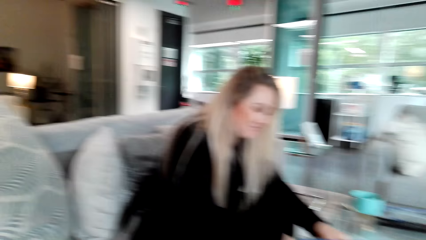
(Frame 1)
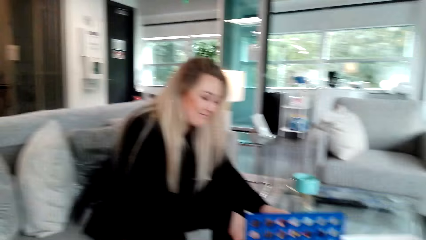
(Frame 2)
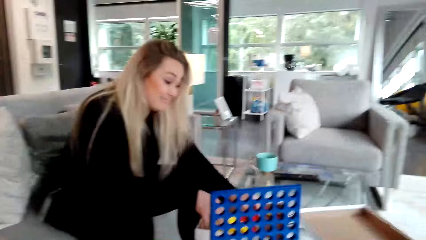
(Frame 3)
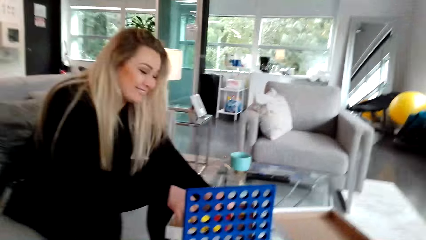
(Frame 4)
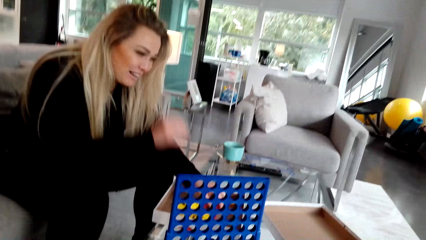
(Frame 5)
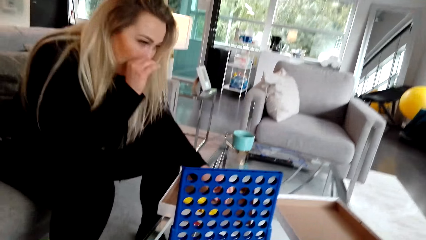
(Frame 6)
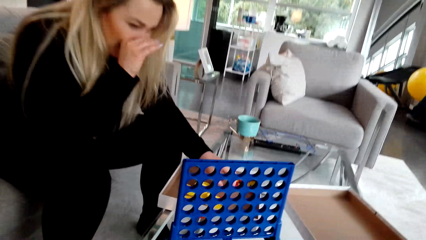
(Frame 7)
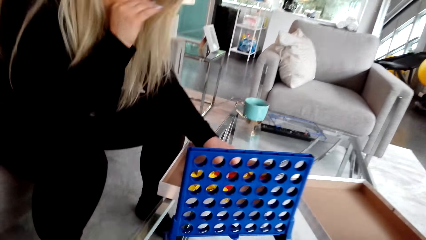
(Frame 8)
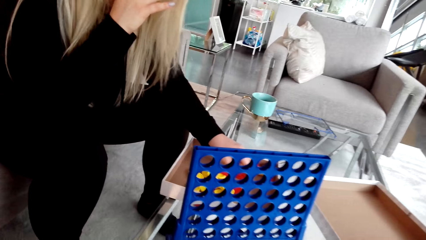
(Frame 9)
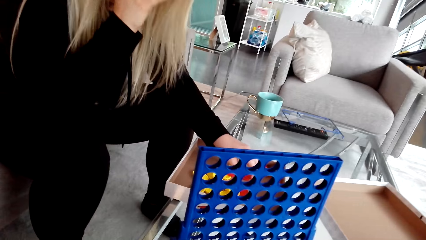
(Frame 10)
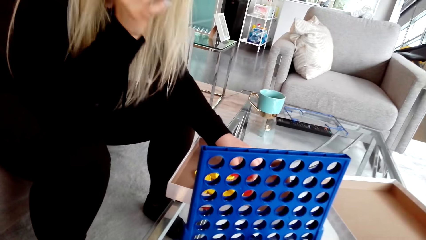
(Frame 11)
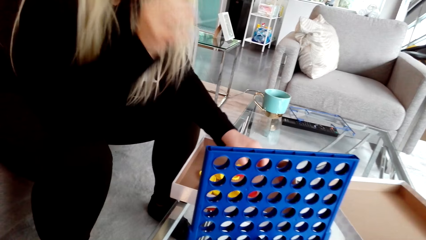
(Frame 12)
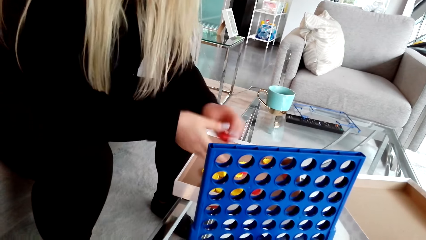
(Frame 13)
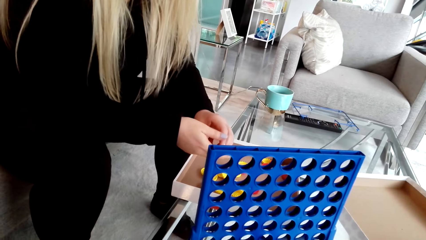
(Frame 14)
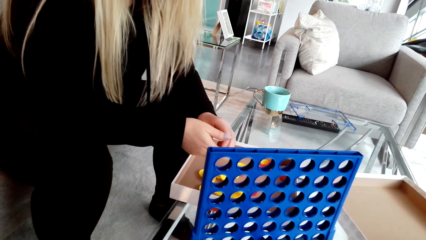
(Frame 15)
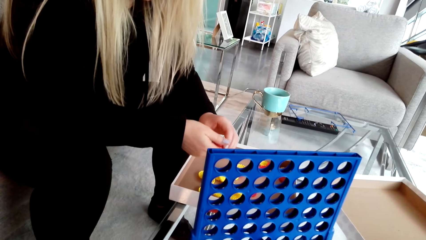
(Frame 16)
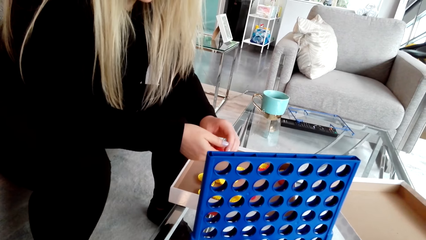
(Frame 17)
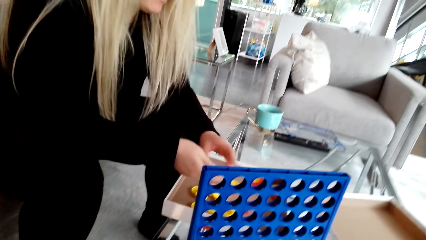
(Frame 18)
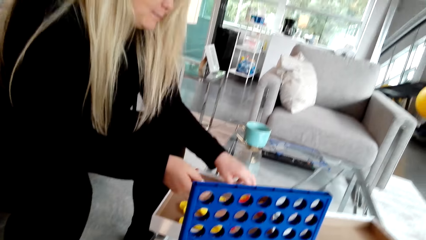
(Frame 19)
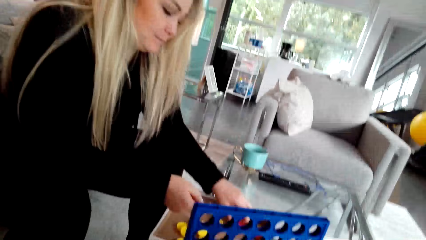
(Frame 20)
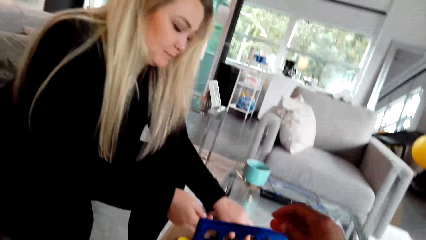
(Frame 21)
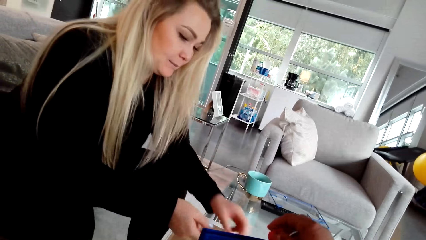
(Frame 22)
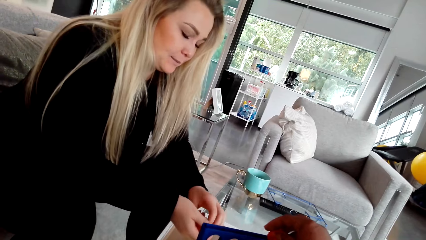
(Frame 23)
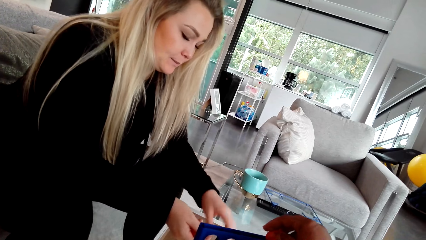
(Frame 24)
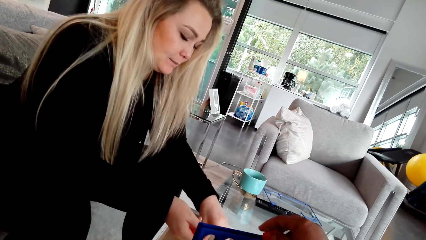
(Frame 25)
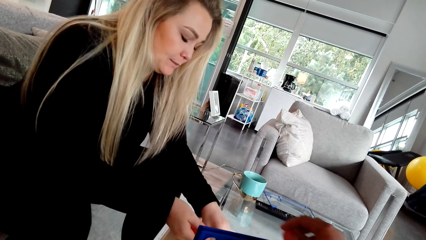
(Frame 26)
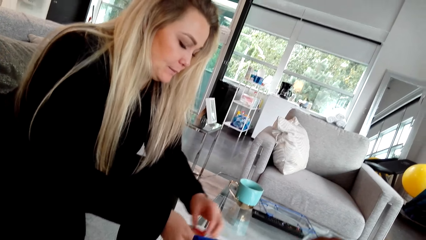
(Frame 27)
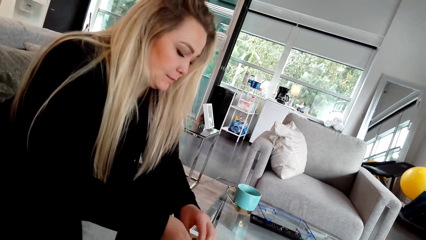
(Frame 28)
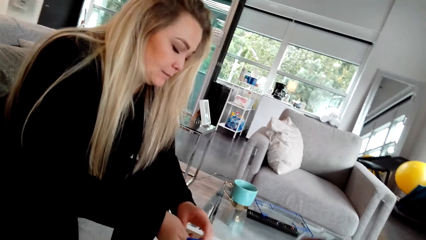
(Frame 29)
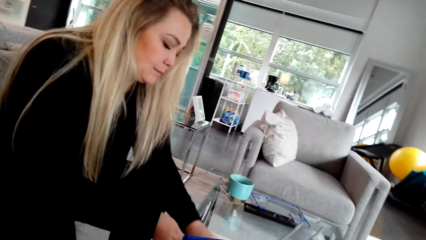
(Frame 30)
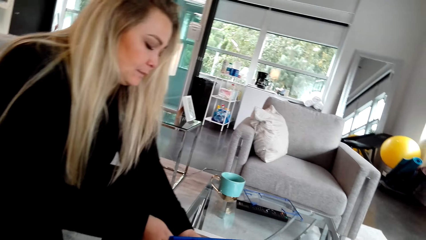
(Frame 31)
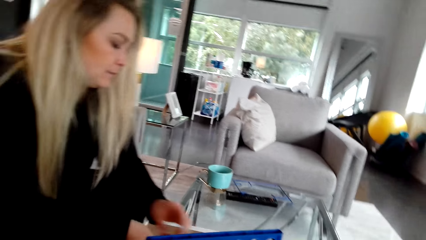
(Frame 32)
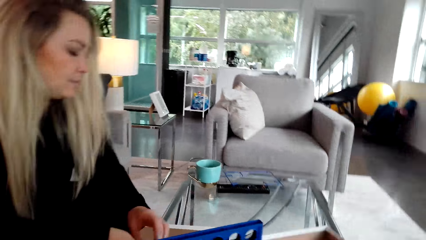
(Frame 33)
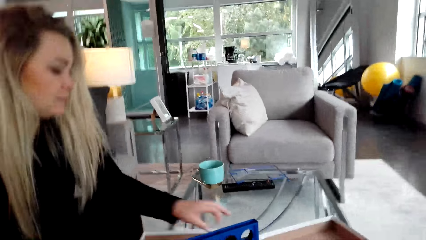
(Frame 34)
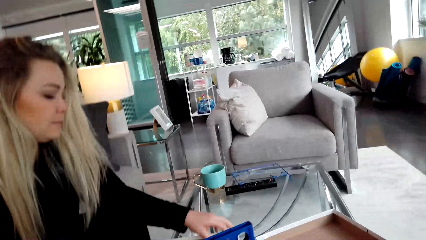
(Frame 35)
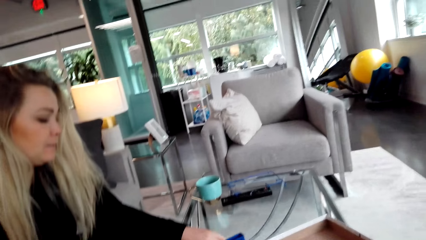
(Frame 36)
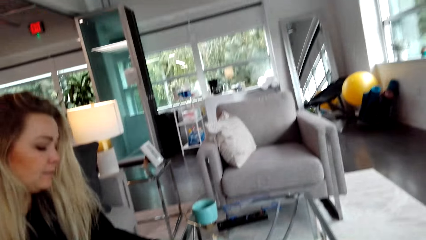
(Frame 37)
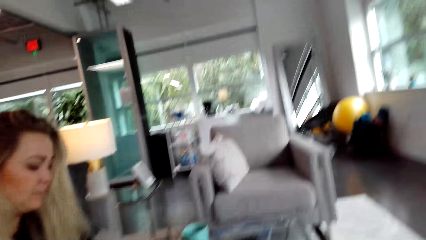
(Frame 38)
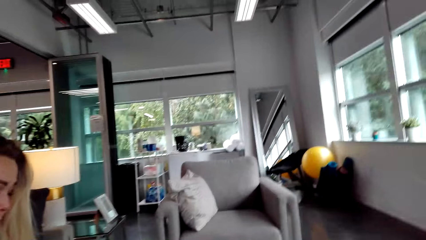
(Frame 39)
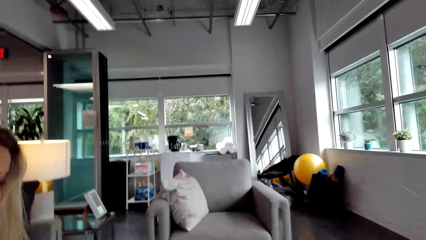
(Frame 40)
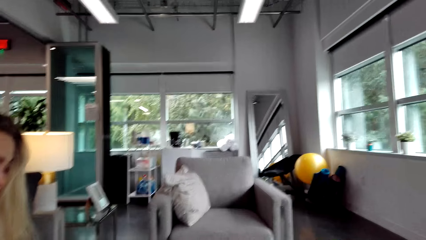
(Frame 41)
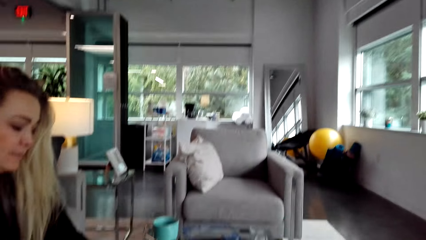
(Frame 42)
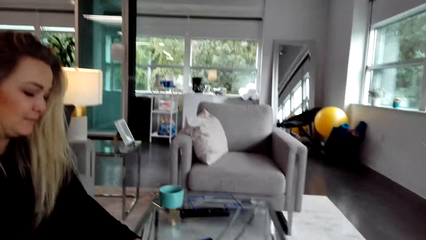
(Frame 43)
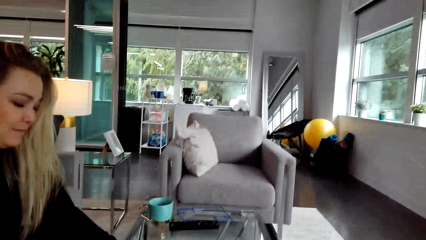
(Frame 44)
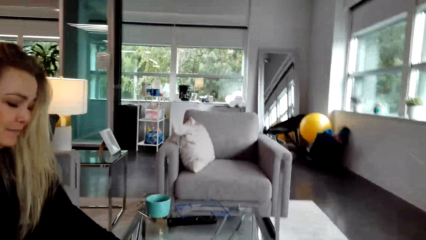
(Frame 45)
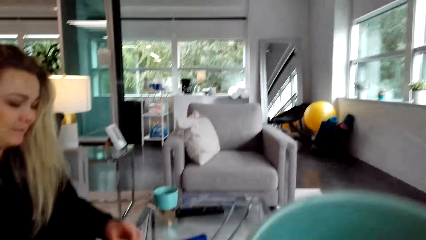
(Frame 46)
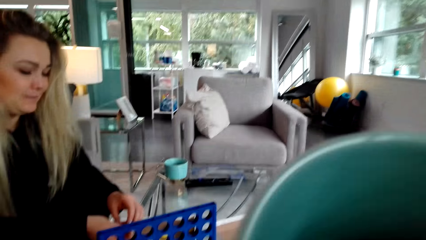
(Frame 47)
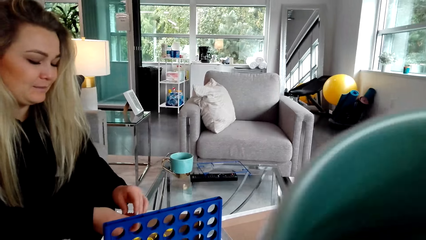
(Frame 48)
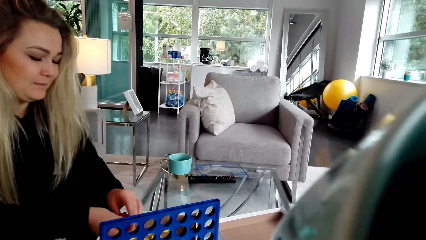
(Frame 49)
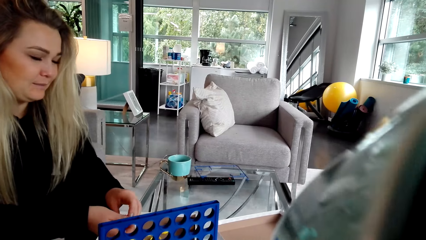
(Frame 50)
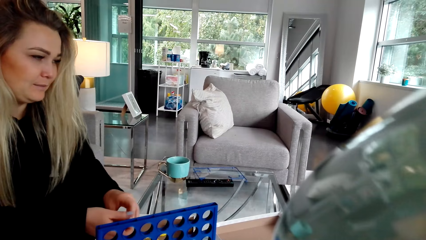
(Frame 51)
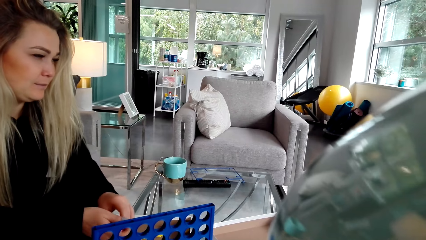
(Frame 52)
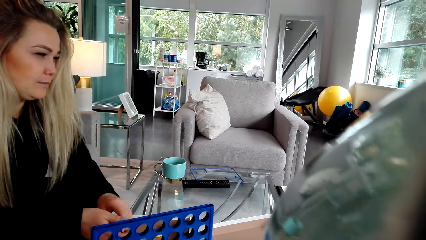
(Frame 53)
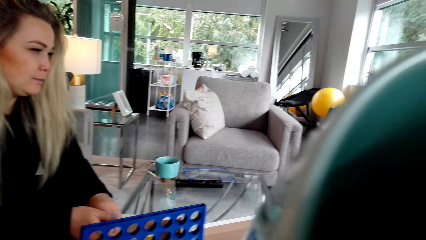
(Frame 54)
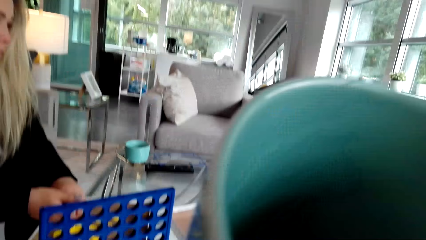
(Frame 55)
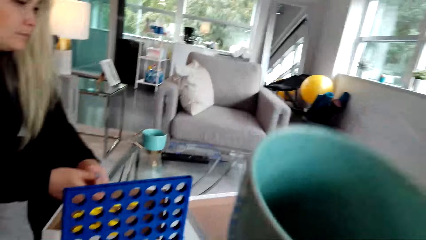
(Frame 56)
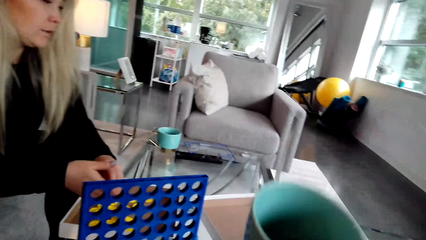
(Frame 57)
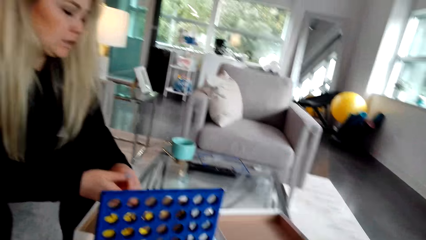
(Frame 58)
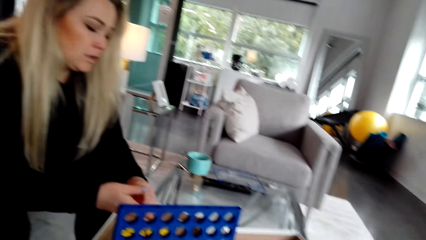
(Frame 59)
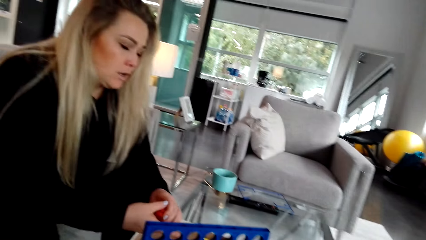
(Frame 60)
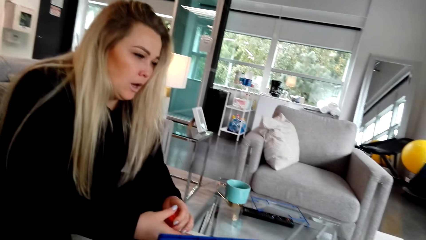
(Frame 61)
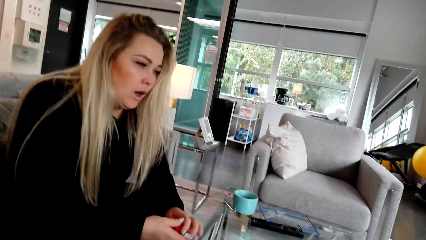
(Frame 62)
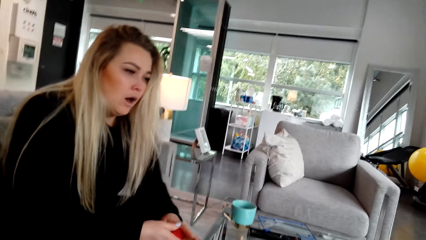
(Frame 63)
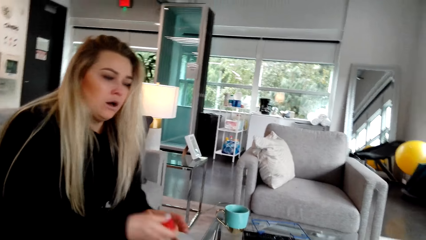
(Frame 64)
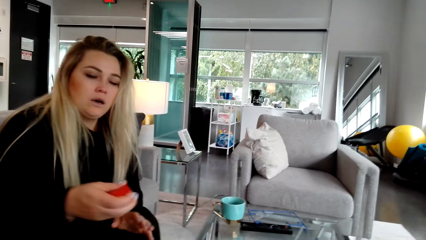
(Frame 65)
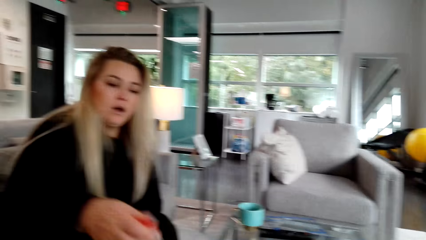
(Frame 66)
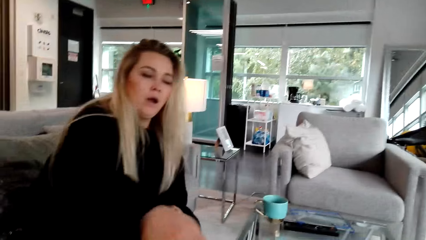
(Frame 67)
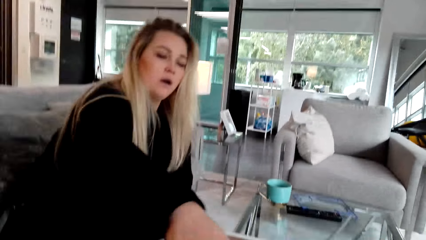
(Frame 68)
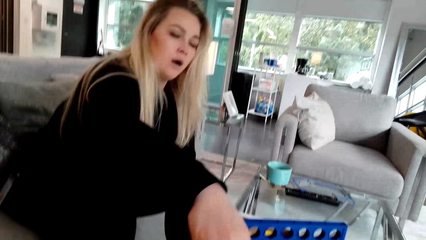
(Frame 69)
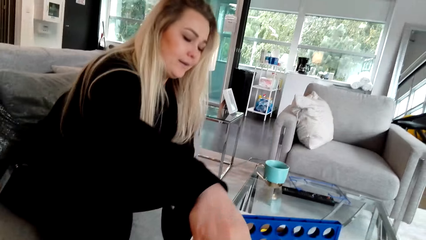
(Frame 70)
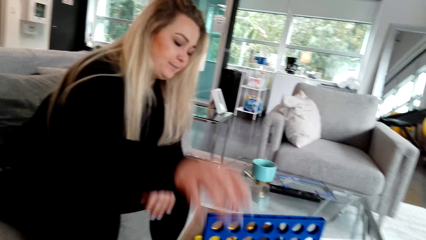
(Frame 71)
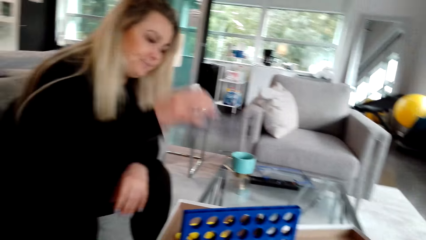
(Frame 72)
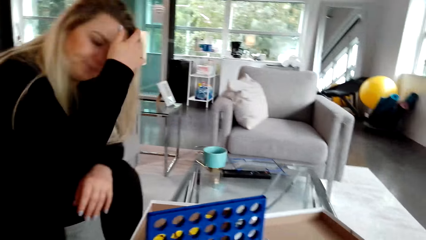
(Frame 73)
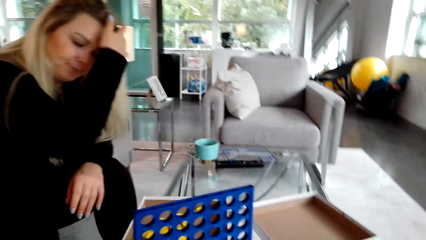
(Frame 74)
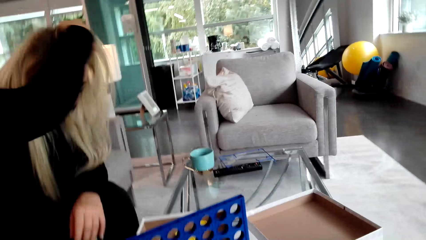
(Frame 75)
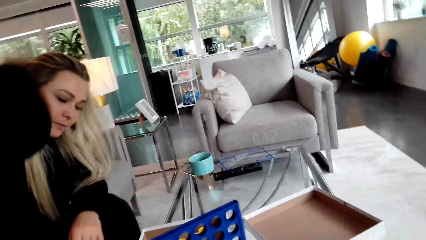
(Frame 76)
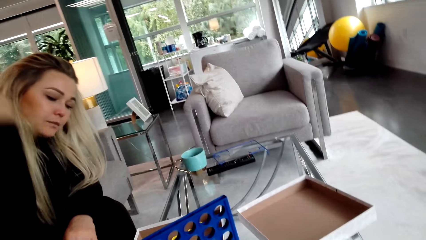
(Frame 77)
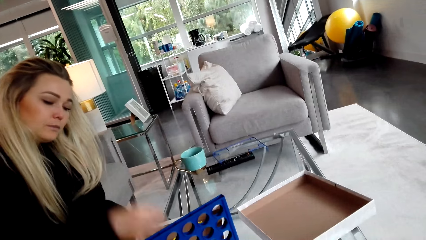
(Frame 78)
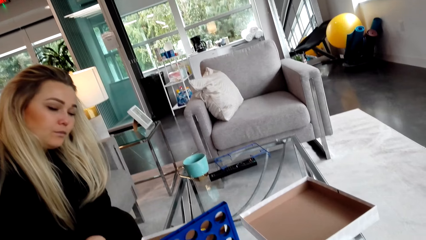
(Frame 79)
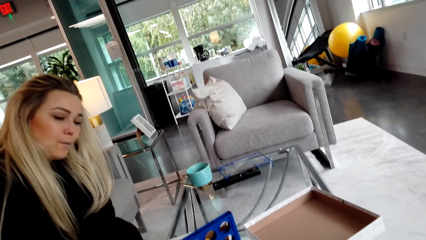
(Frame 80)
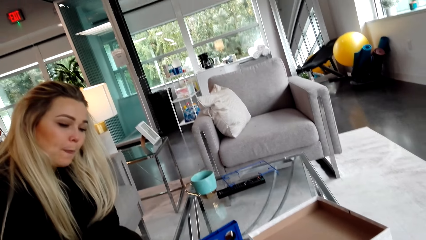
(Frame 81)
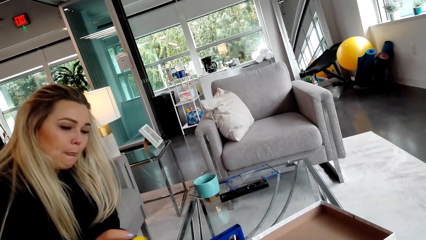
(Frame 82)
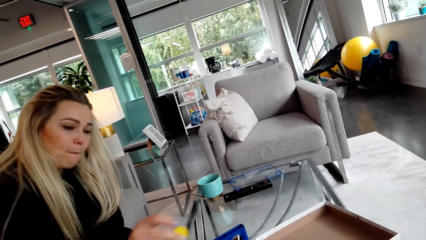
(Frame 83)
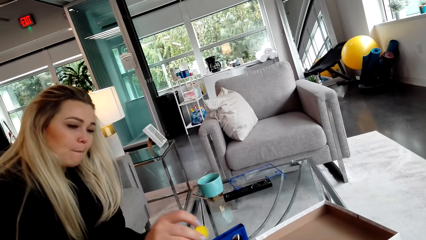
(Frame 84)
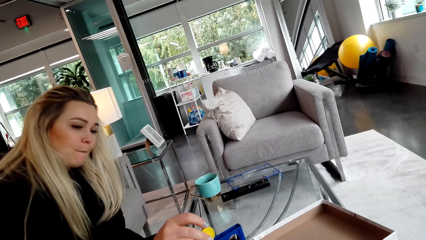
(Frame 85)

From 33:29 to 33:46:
The camera wearer laughs. They place a lid or bottle cap in the crate. A woman picks bottle caps. The camera wearer drinks coffee. The woman gives the bottle caps to another woman.
